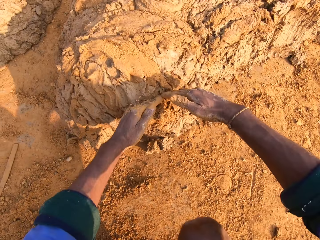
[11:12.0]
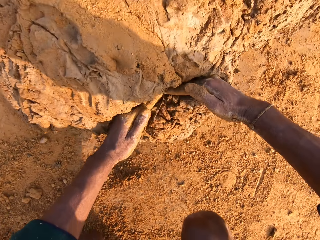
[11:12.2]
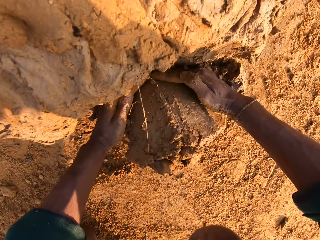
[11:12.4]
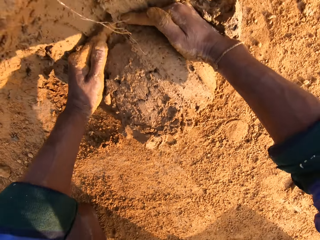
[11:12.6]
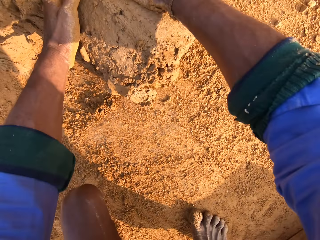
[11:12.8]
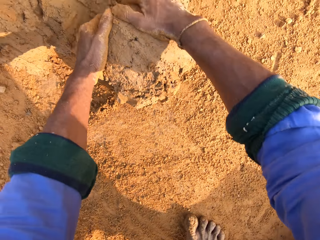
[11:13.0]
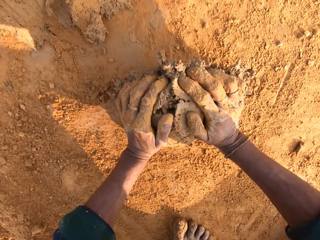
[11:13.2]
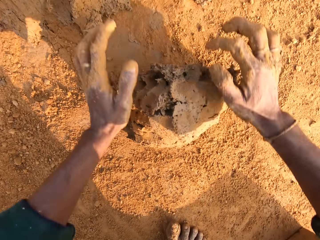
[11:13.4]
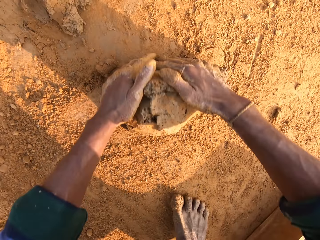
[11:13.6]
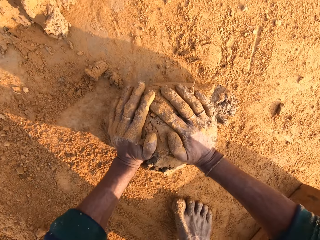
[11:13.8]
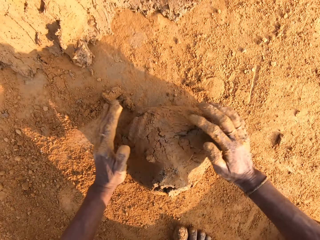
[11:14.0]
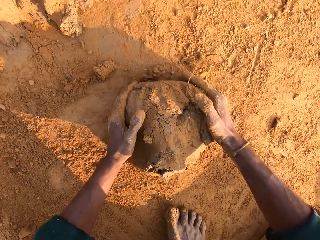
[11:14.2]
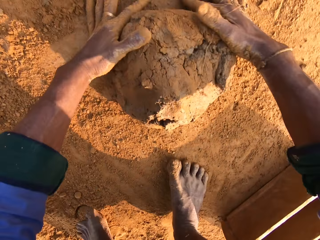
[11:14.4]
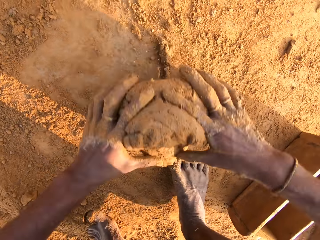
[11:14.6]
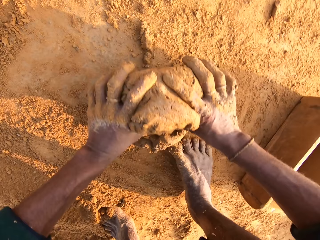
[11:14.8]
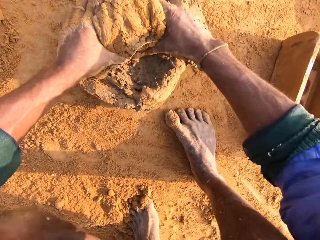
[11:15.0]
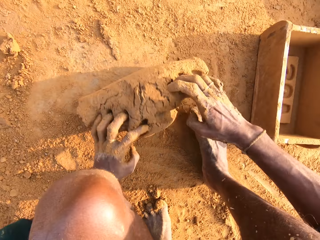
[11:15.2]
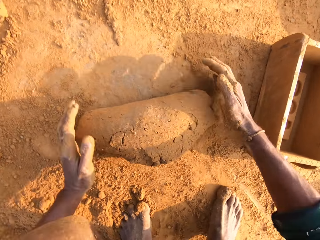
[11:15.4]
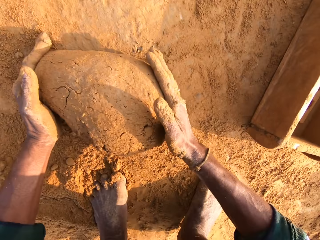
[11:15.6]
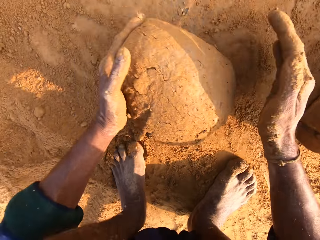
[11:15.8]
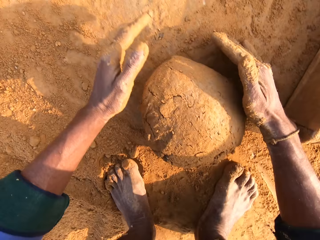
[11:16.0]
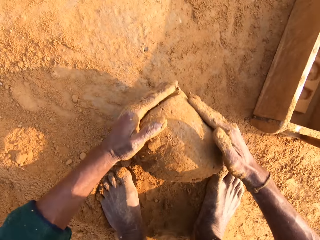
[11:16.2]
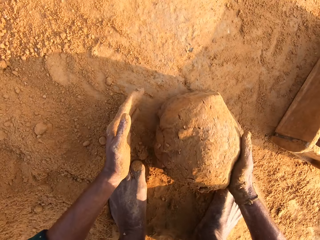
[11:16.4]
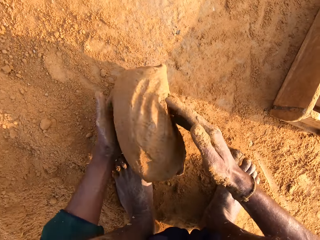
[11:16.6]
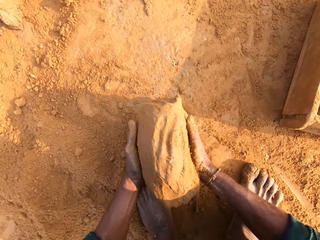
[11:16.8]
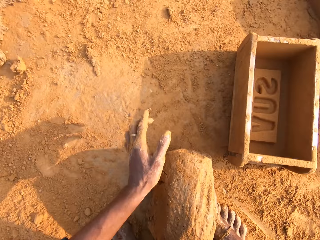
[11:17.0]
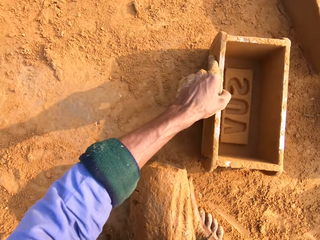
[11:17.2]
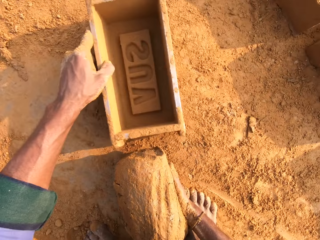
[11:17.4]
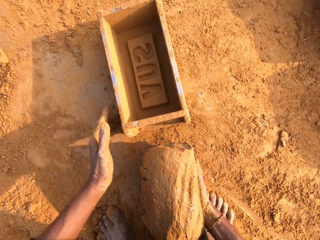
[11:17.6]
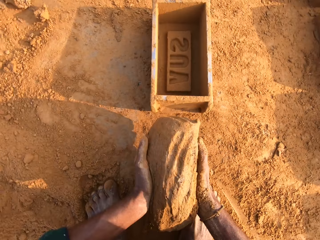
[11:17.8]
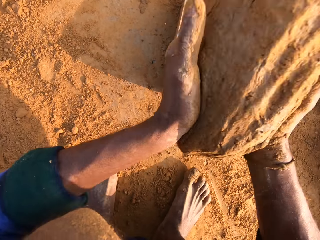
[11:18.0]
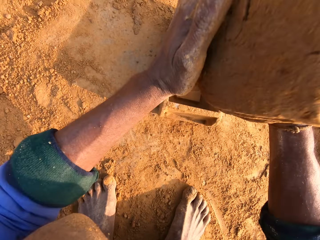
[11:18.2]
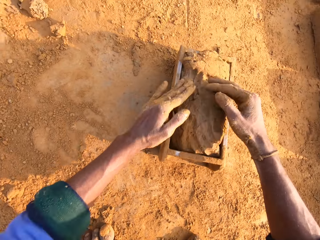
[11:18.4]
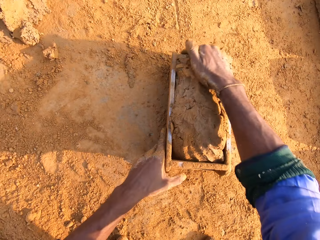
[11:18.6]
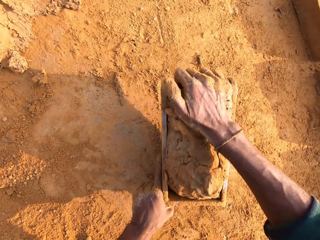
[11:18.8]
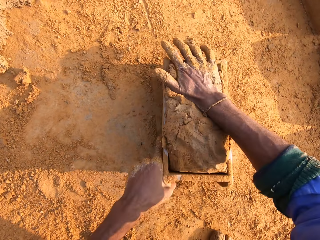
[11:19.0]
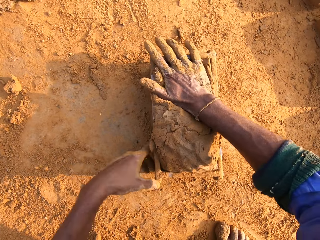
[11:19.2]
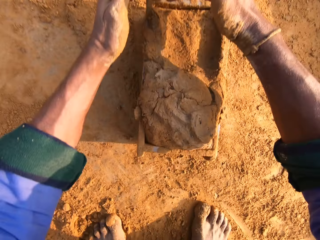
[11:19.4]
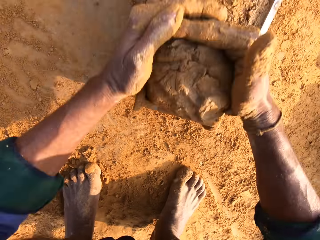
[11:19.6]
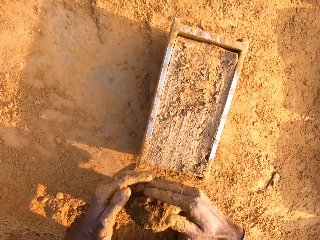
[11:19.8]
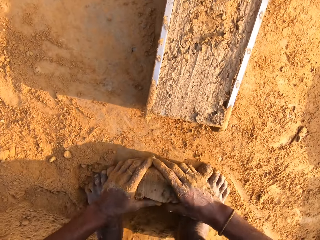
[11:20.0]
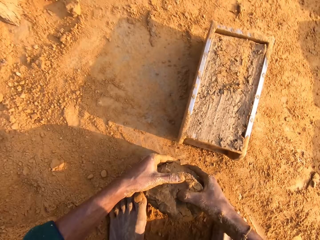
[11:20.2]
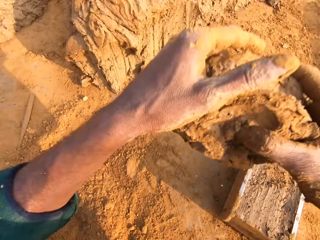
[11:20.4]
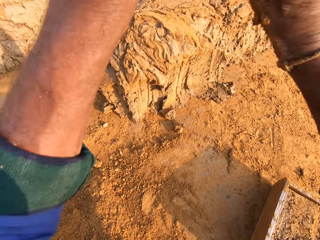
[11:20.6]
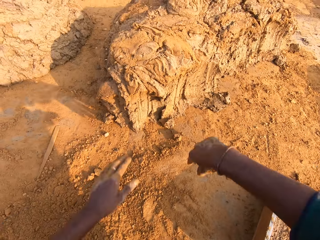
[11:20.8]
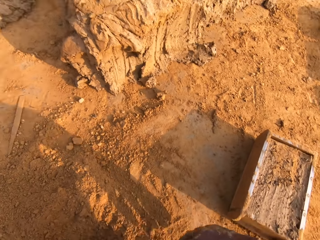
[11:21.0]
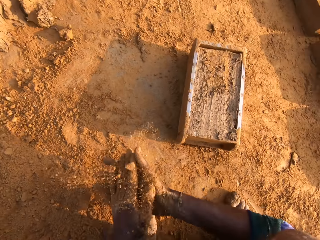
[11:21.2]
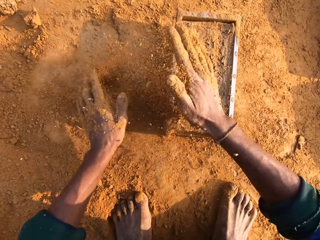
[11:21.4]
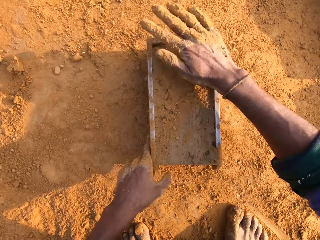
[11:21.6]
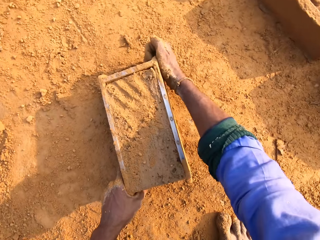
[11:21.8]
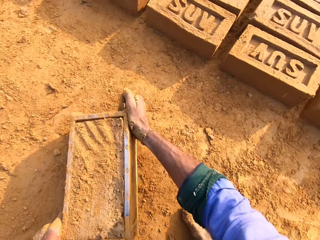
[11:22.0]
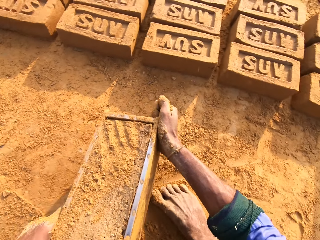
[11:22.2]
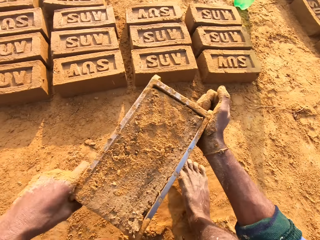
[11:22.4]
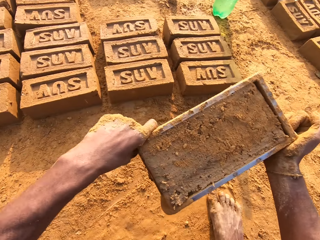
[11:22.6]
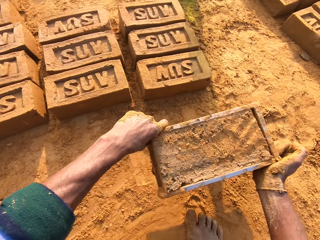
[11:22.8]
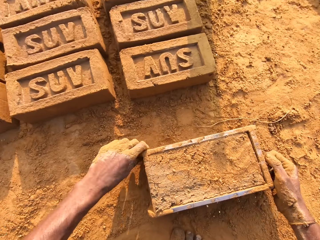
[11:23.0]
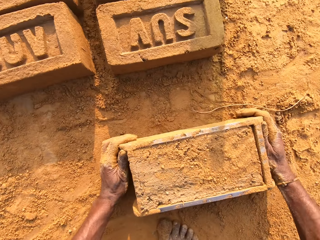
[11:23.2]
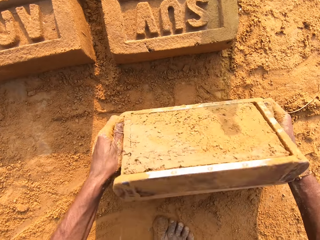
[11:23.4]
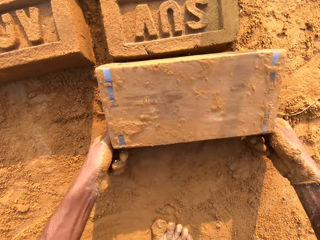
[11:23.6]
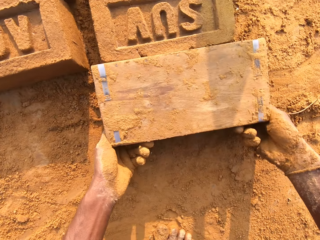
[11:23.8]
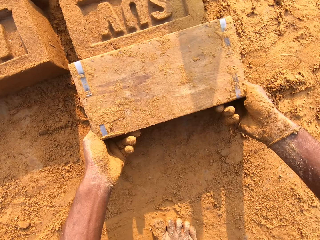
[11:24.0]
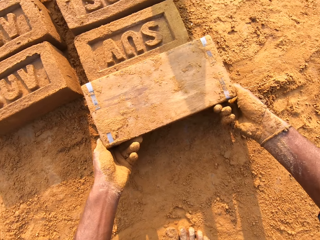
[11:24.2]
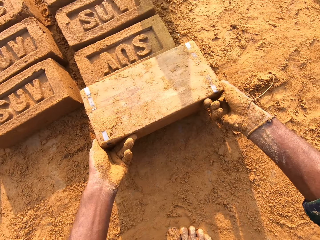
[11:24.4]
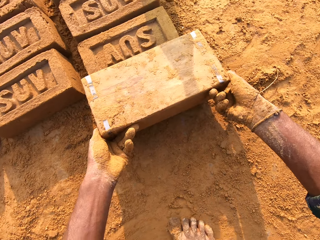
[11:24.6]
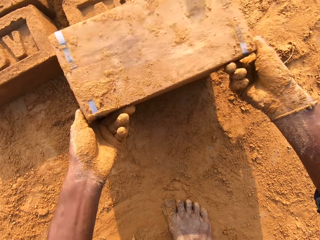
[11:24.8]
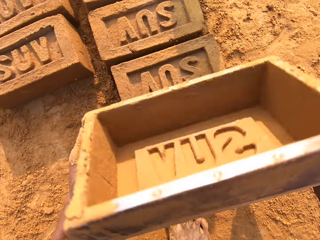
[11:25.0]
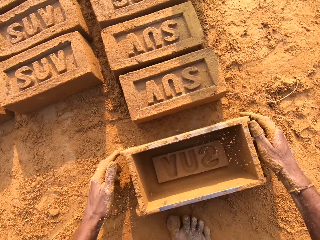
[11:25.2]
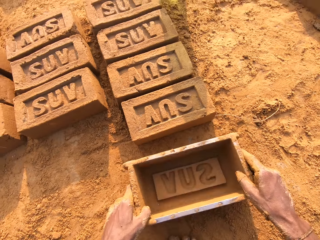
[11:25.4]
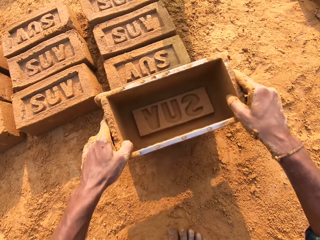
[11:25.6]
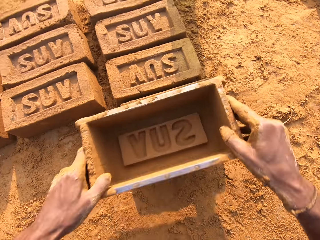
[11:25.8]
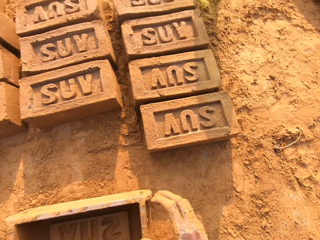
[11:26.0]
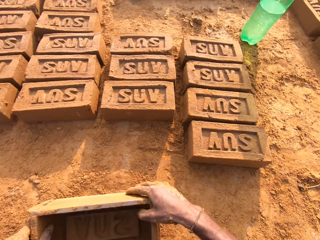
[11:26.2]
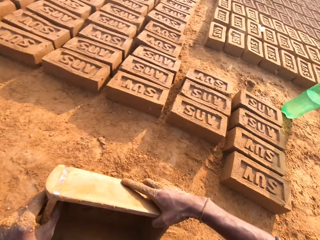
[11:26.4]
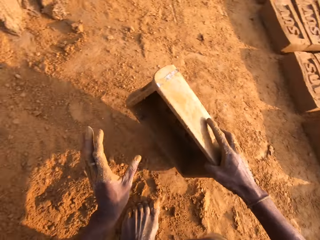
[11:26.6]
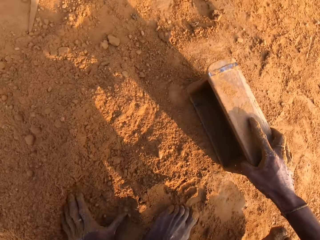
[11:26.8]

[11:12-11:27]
The camera wearer rubs hands in the soil on the ground. They slice the clay with both hands, and scoop the clay with hands. They mold the clay with both hands on the ground. They move the brick box or brick mold closer to them. They put clay inside the brick mold. They remove clay from the brick box, and return the remaining clay on the other clay. They sprinkle soil on the clay in the box. They flip the brick mold, and remove the brick mold.

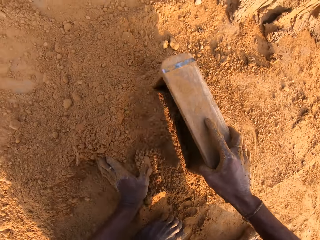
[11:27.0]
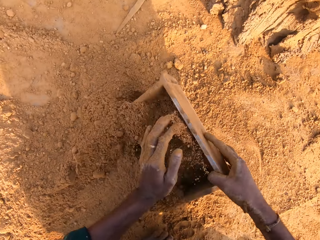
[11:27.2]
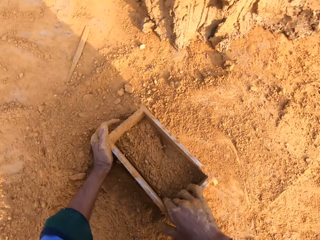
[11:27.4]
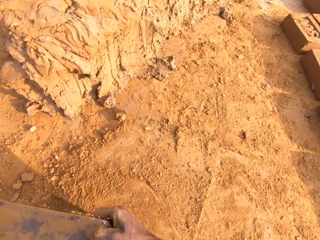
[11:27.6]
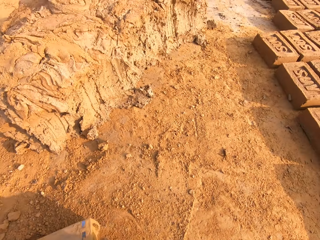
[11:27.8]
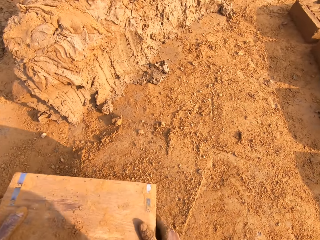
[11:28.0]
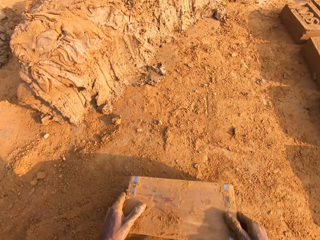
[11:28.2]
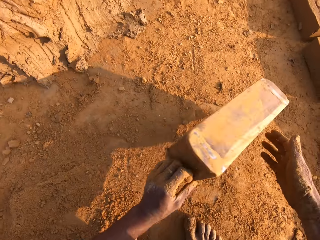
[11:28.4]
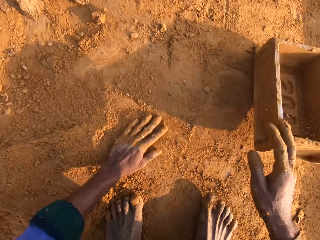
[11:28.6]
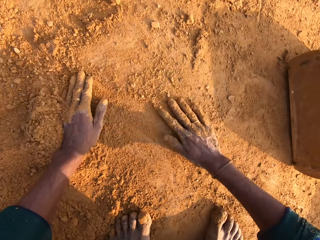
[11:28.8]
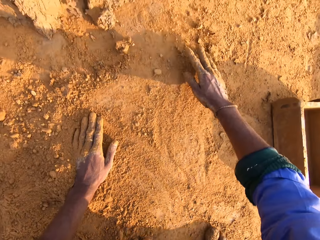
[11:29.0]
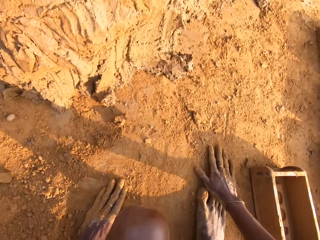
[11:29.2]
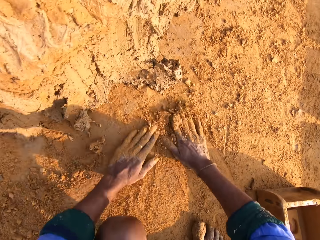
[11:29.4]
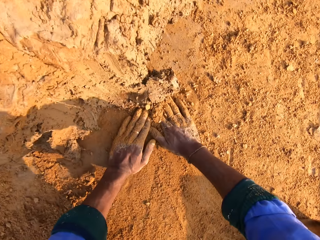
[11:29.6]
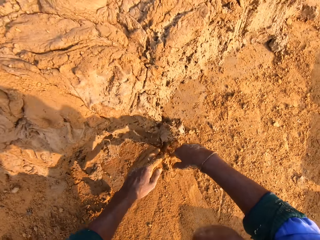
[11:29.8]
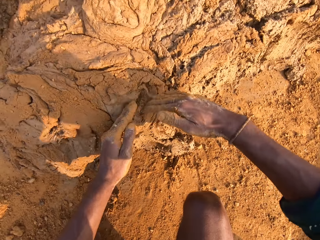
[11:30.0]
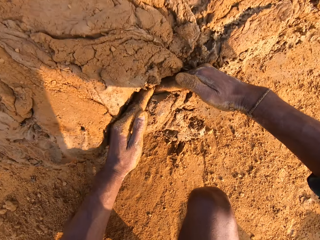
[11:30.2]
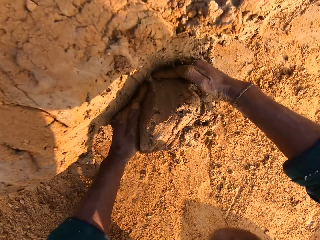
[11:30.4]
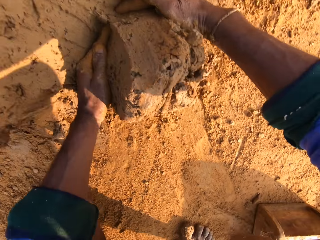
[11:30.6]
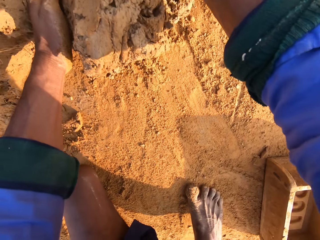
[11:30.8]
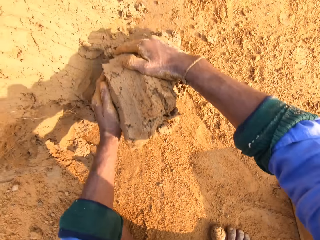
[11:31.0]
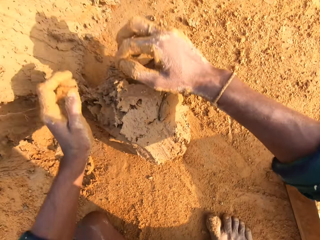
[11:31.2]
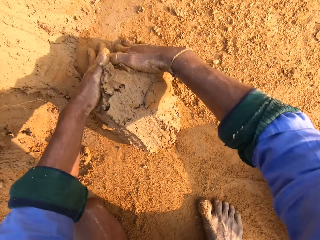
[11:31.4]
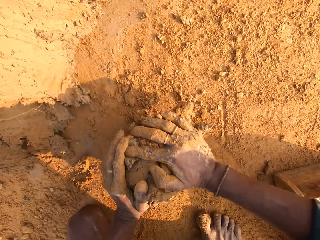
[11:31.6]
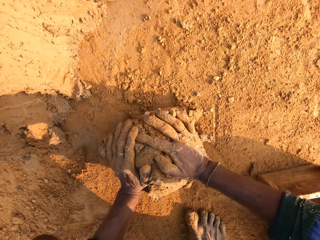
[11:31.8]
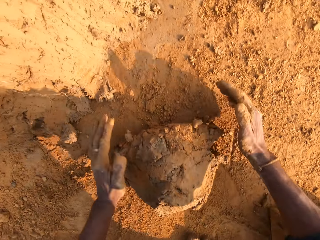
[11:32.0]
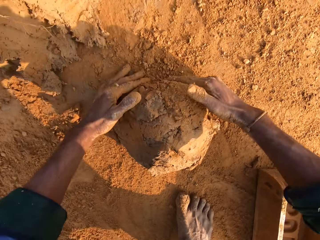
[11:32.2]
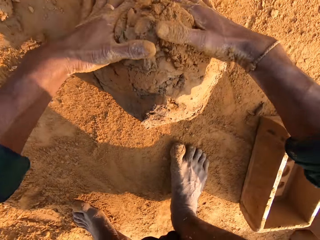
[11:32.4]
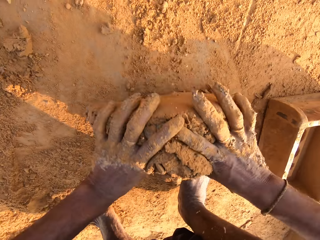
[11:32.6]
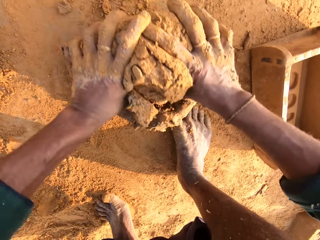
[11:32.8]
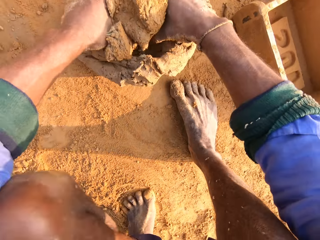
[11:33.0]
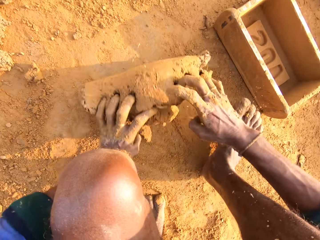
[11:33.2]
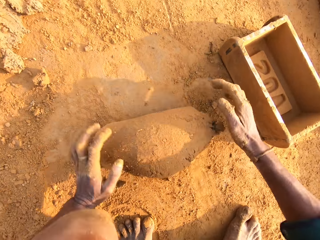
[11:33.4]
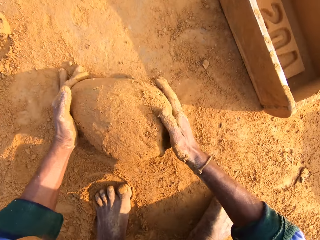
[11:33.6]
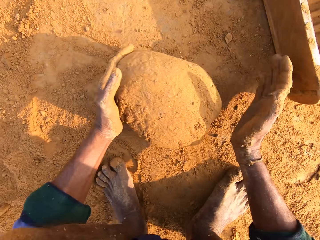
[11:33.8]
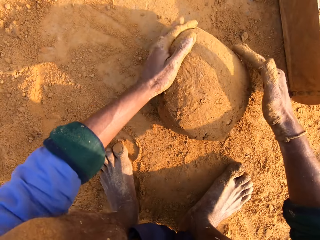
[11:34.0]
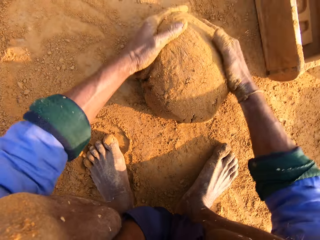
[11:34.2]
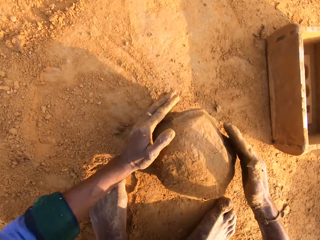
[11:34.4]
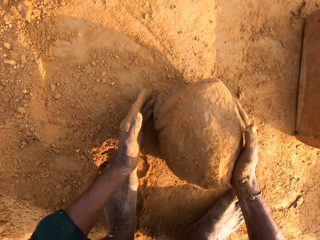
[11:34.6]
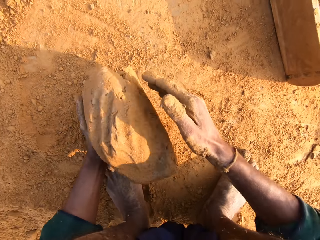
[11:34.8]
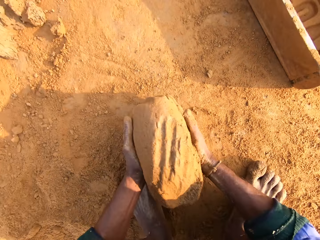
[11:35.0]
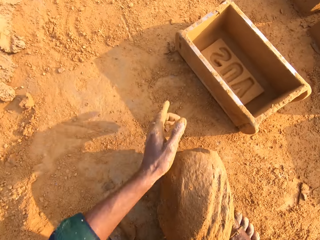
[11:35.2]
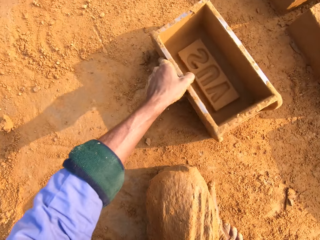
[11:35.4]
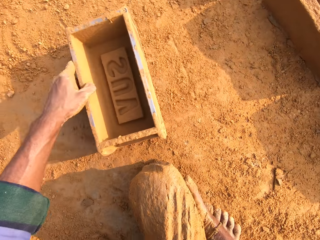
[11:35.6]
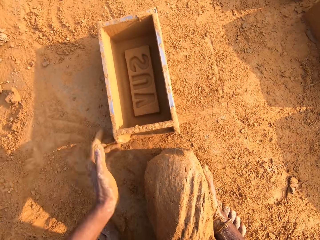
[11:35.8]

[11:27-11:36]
The camera wearer puts sand inside the brick mold and pours it on the ground. They rub hands in the soil on the ground. They scoop the molding clay with hands. They mold the clay on the ground, and roll the molding clay on the ground.
